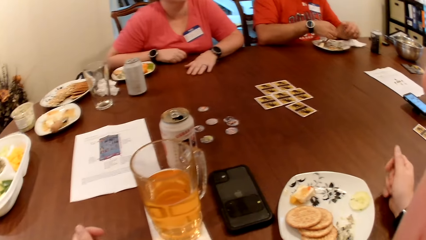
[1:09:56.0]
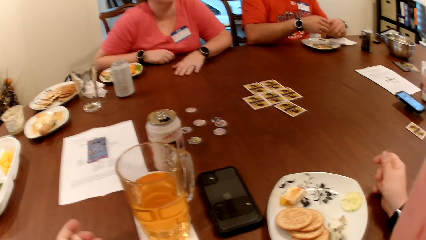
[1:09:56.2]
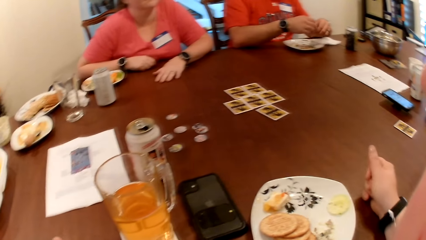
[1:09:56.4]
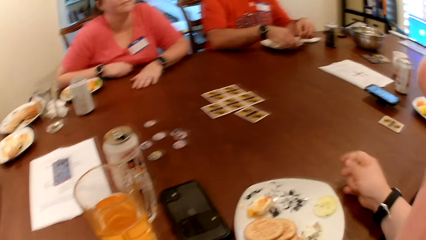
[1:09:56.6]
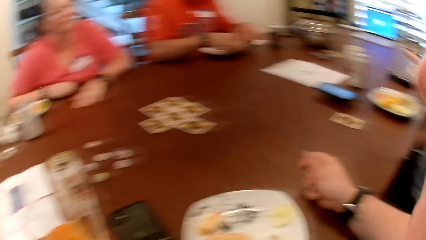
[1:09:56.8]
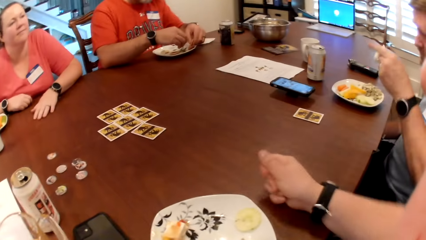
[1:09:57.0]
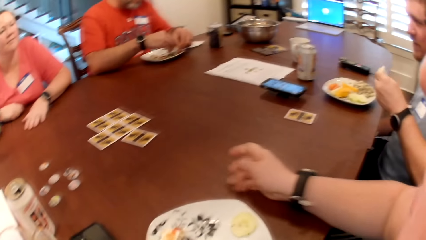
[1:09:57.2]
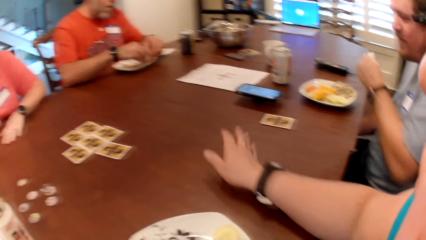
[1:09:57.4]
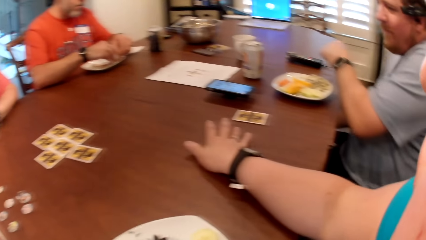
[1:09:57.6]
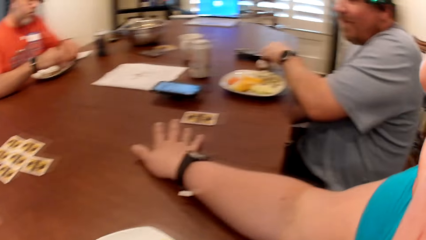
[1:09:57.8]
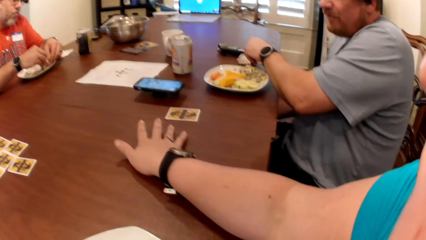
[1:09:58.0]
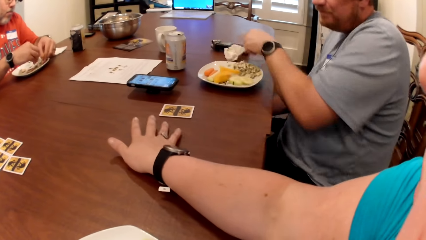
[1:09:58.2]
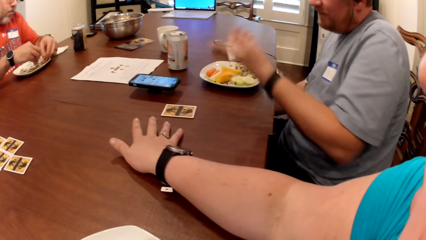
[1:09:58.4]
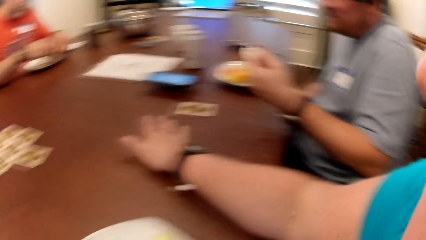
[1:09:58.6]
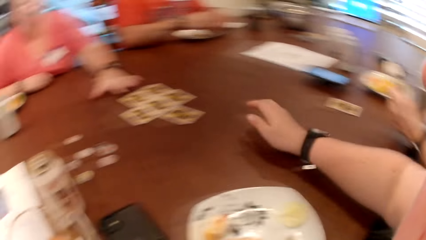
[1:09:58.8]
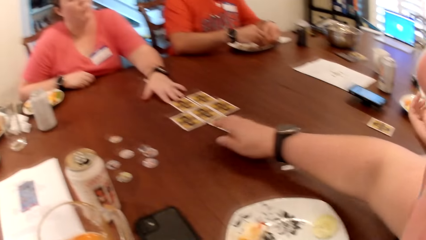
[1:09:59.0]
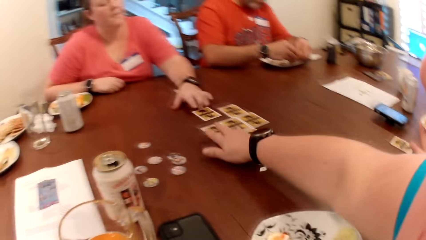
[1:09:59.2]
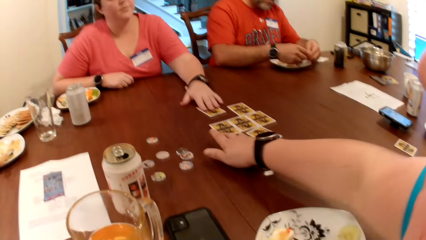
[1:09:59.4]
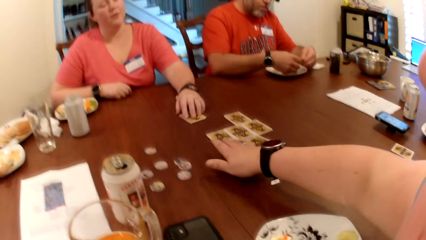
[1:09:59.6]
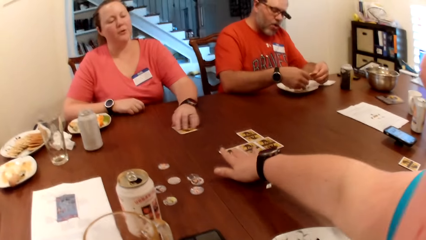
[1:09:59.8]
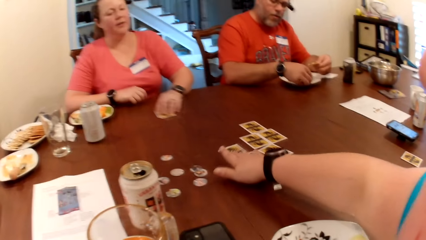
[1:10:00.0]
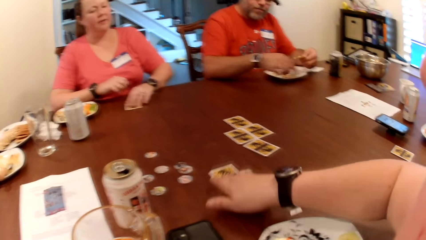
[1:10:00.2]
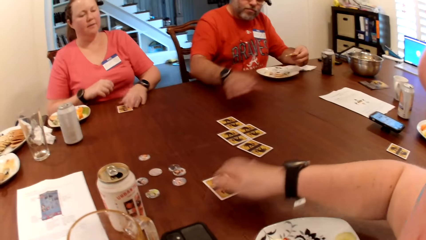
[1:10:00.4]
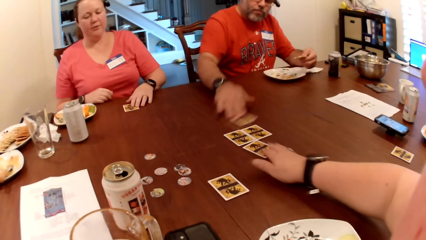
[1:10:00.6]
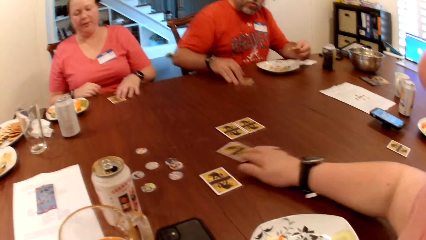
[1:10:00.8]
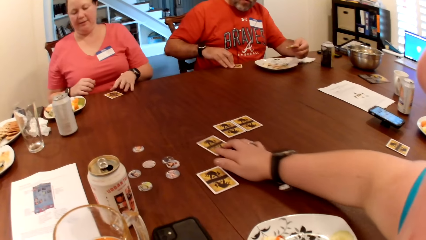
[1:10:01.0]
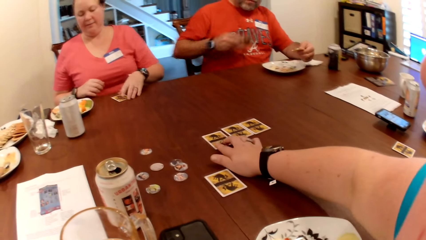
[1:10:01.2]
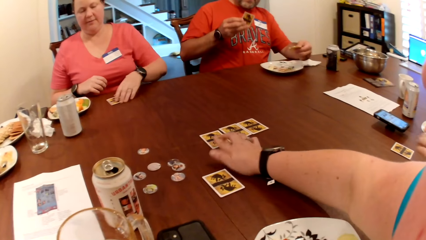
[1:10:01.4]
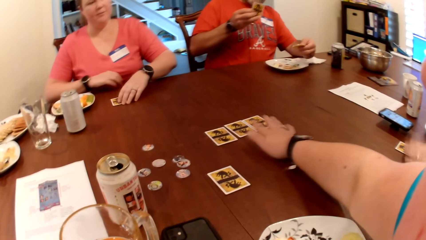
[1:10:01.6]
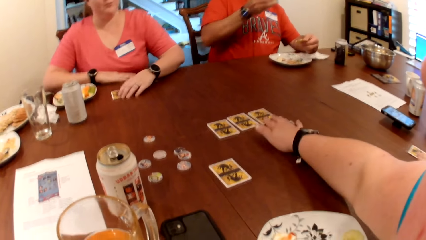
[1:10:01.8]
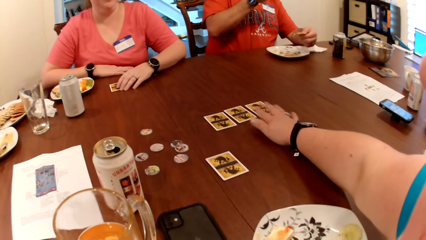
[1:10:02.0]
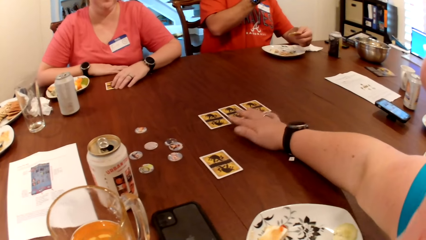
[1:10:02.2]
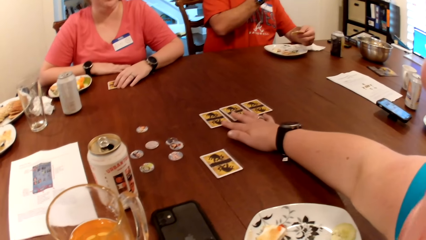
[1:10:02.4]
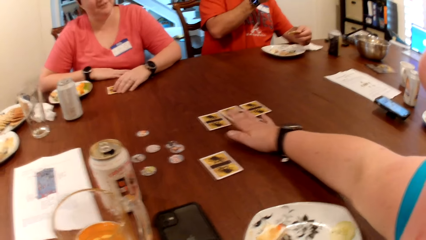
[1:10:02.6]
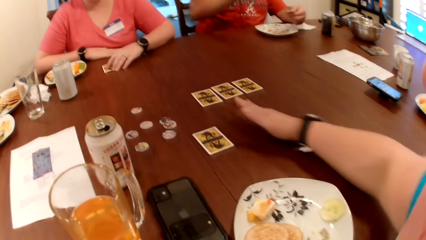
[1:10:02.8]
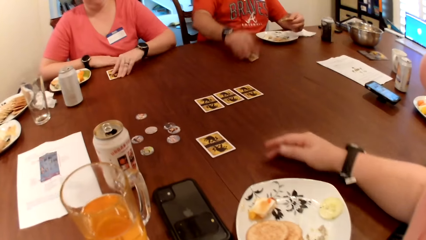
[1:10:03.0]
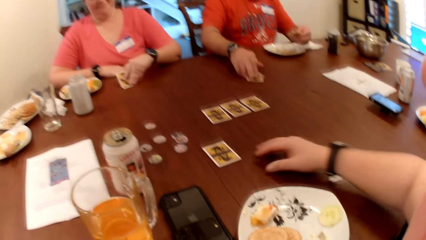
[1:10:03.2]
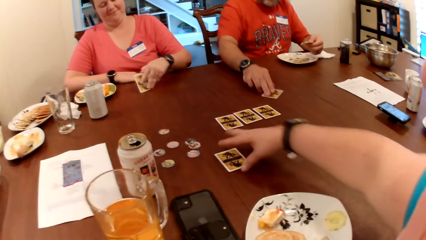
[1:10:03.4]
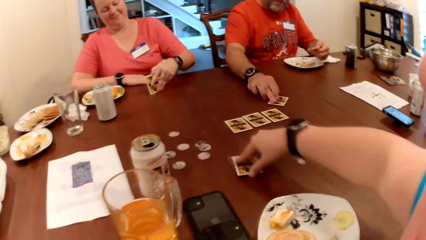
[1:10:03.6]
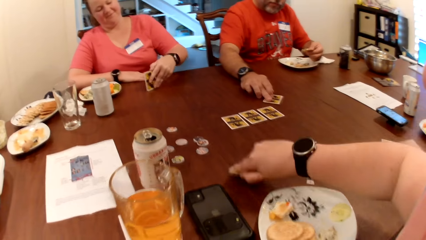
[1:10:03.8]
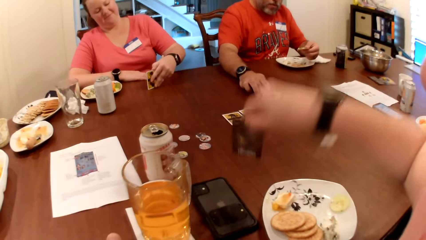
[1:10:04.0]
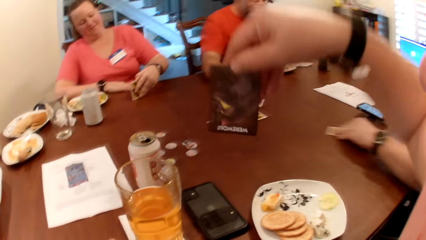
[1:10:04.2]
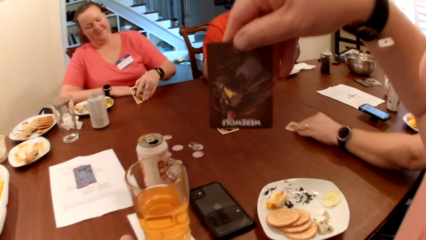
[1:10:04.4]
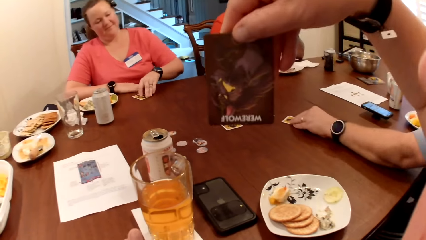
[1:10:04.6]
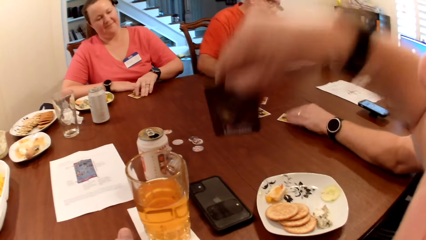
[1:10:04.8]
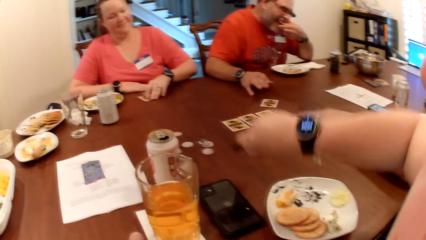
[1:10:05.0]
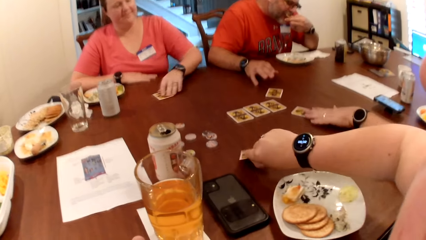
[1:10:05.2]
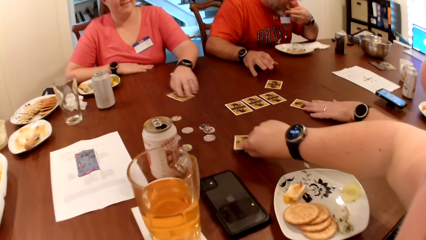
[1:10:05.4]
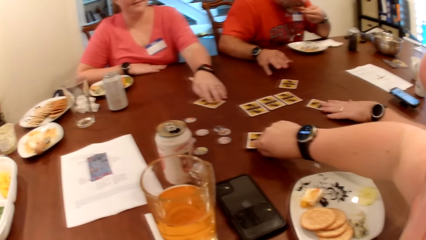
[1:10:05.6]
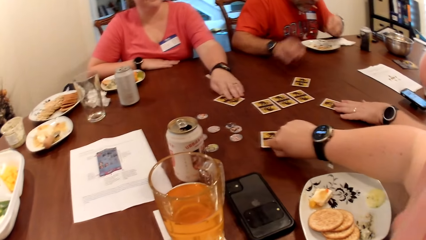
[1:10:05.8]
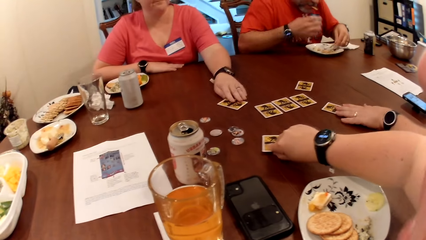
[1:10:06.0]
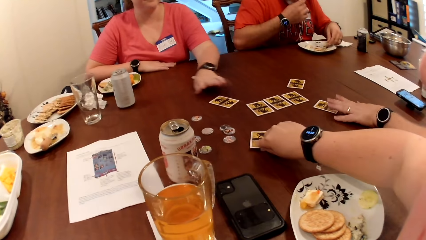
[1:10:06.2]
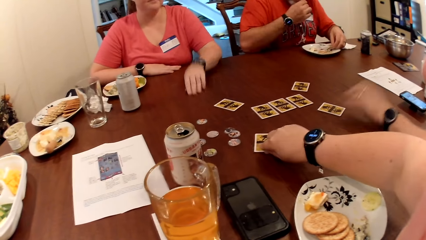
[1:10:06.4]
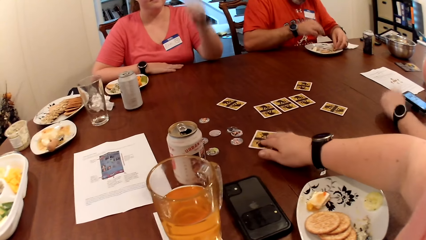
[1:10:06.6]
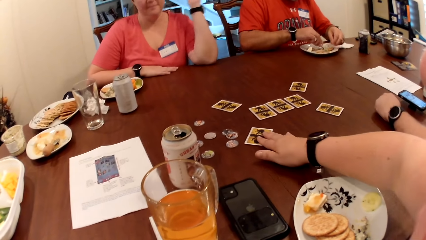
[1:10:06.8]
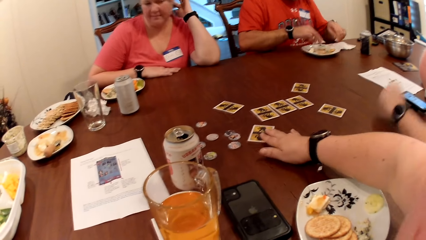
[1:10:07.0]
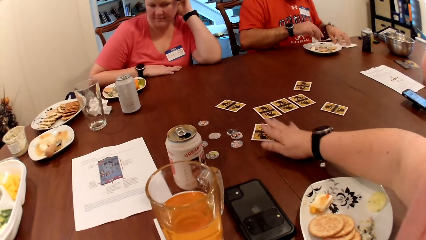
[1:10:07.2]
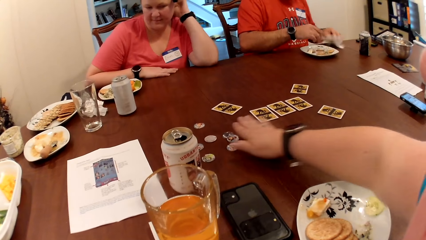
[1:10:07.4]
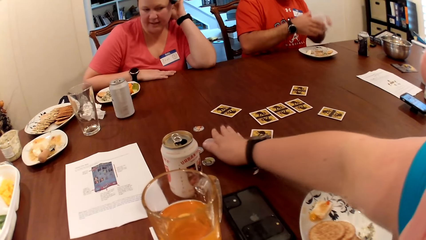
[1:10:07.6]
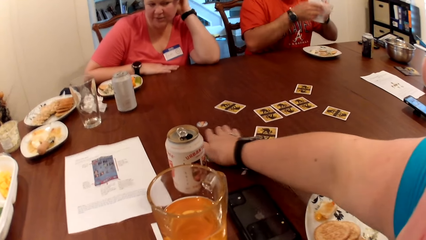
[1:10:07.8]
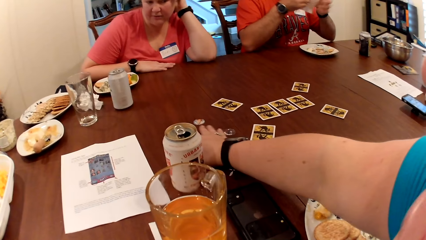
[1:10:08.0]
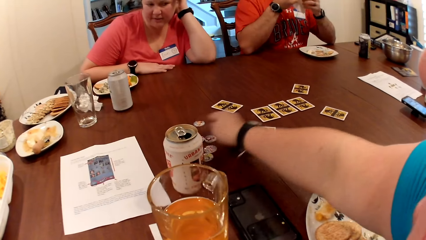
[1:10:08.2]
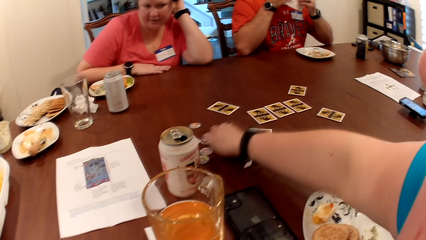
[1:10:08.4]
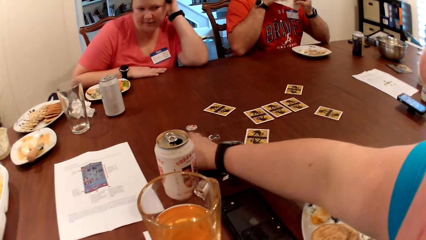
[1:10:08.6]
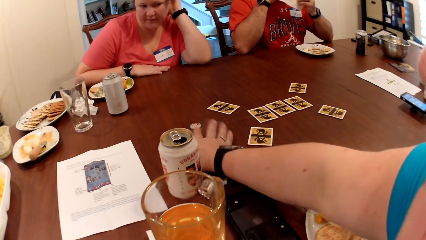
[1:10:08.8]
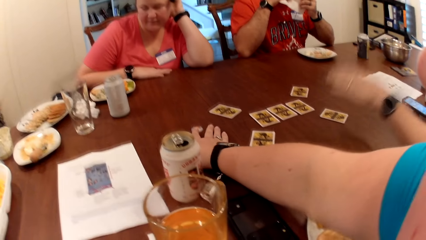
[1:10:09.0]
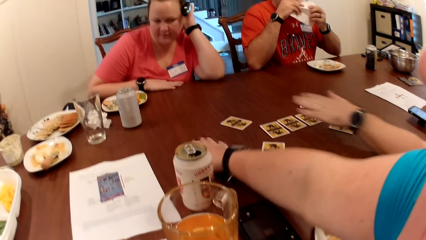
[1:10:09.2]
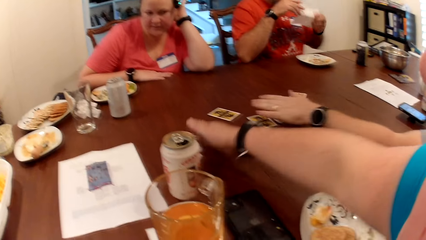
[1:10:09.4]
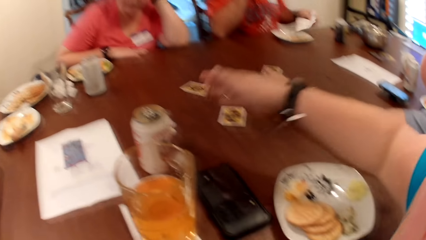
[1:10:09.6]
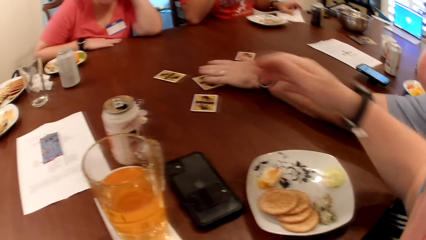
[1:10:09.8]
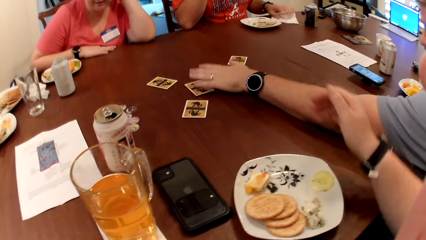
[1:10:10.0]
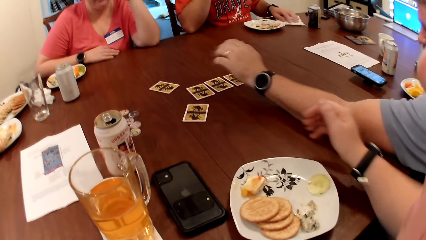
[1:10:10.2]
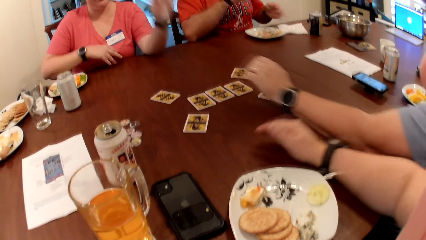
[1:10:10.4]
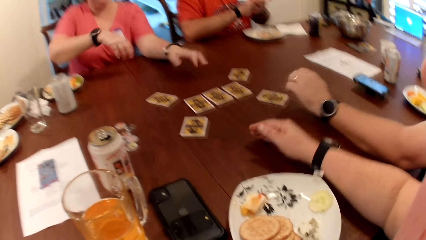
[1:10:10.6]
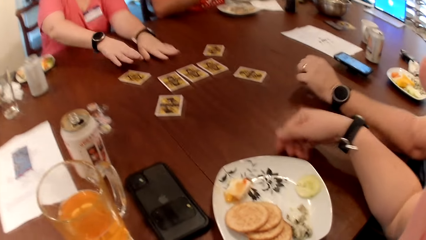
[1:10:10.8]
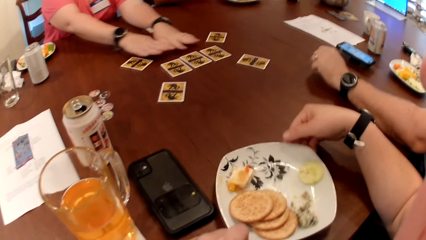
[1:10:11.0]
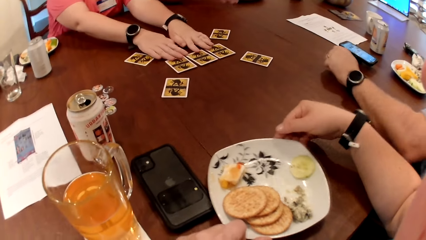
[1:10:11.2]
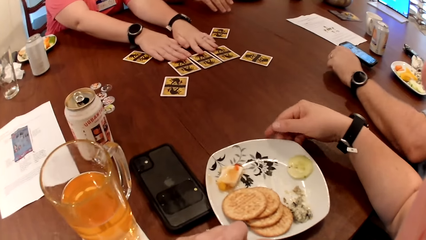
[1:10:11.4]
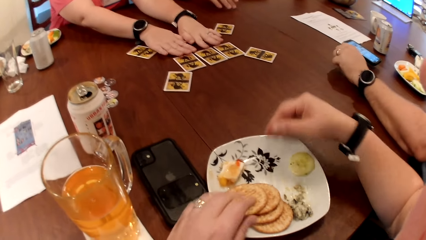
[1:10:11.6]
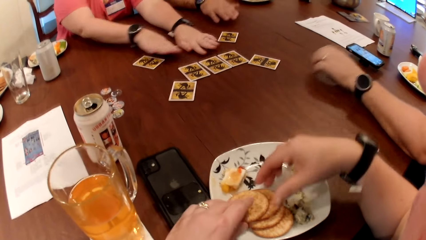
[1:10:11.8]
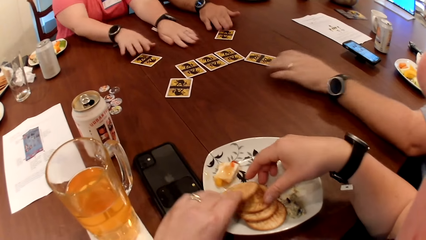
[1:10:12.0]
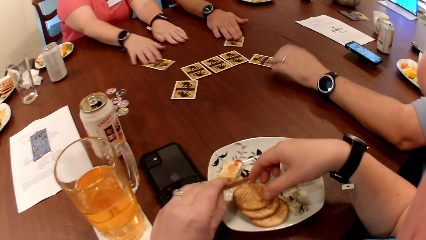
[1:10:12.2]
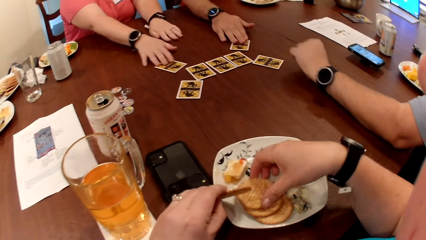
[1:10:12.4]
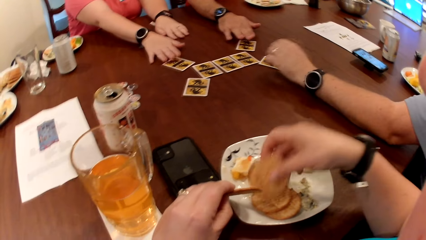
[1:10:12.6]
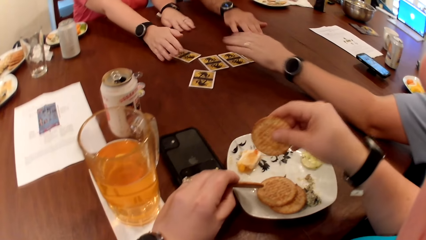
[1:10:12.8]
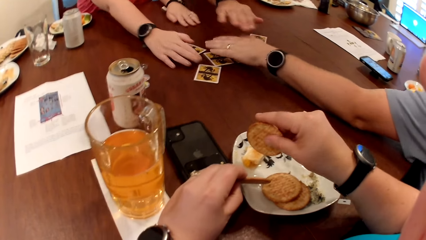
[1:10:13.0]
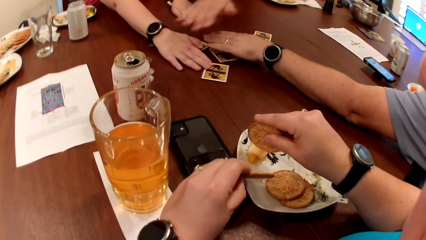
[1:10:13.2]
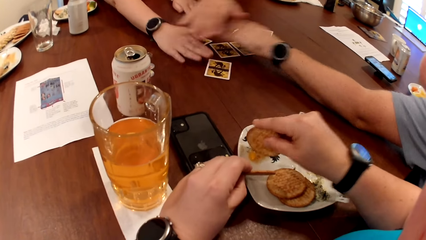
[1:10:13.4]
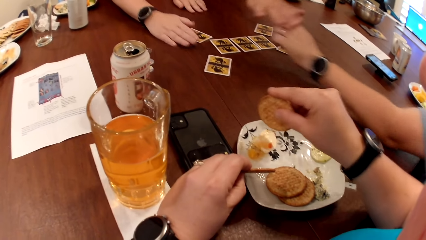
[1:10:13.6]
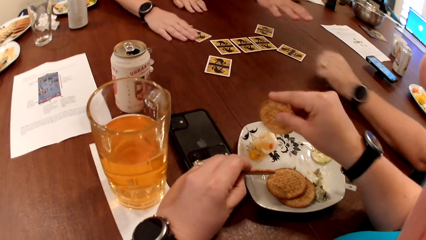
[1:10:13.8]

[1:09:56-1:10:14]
A man drops the piece of paper towel on the table with his left hand. A woman moves a card on the table with her left hand. The camera wearer moves the card on the table with her right hand. Another man moves the cards on the table with his right hand and picks the card from the table with his right hand. The first man moves the card on the table with his left hand. The other man drops the card on the table with his right hand. The woman picks the card from the table with her left hand. The camera wearer picks the card from the table with her right hand. The first man moves the card on the table with his right hand. The woman drops the card on the table with her left hand. The other man eats the food in his left hand. The camera wearer drops the card on the table with her right hand. The other man picks a paper towel from the table with his left hand and cleans both hands with the paper towel. The camera wearer interacts with the woman, the other man and the first man at the table. She moves the coins on the table with her right hand. She touches her plate. She moves the plate on the table with her left hand. The woman moves the cards on the table with both hands. The camera wearer picks a cookie or biscuit from the plate with her left hand. She picks the cookie from the plate with her right hand. She dips the biscuit in something.
